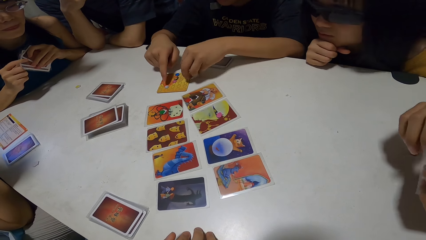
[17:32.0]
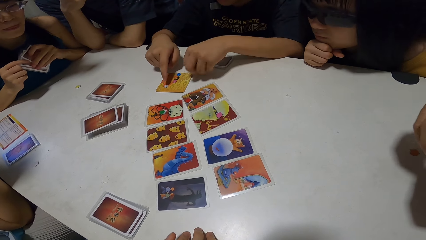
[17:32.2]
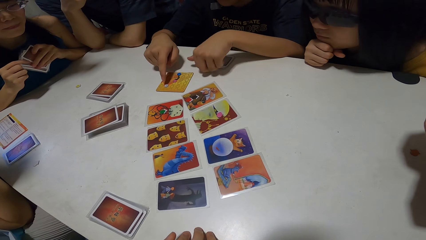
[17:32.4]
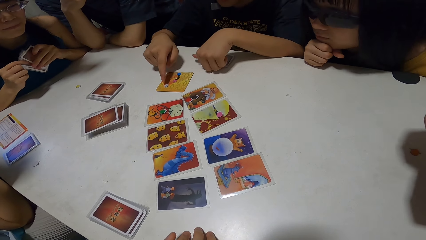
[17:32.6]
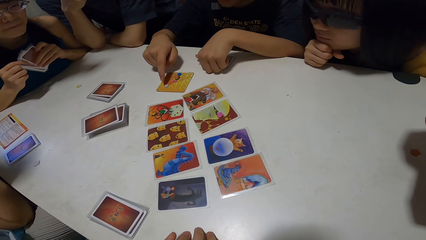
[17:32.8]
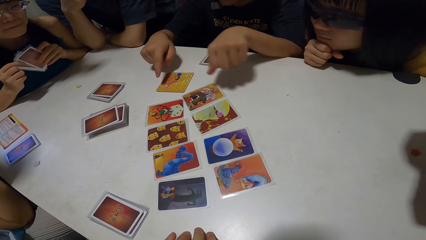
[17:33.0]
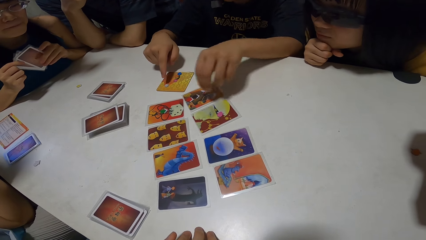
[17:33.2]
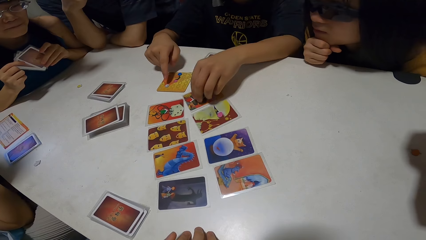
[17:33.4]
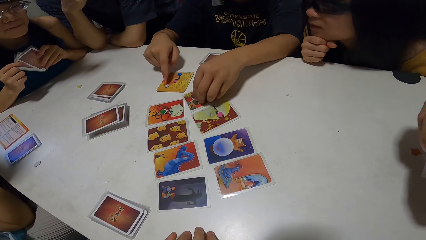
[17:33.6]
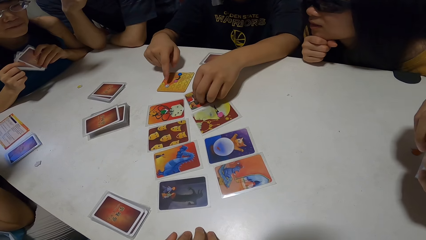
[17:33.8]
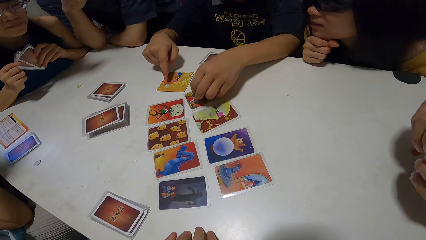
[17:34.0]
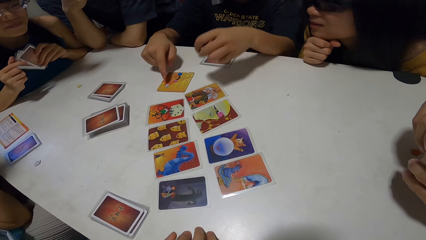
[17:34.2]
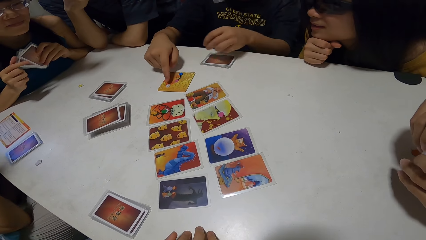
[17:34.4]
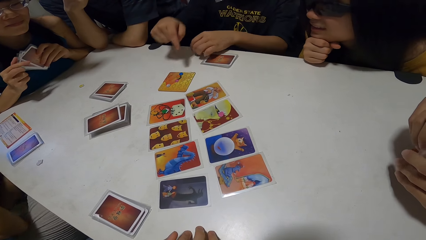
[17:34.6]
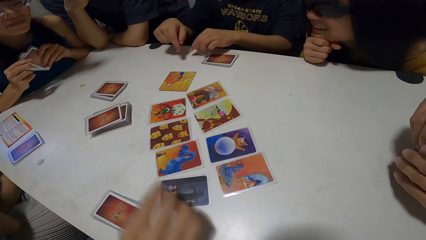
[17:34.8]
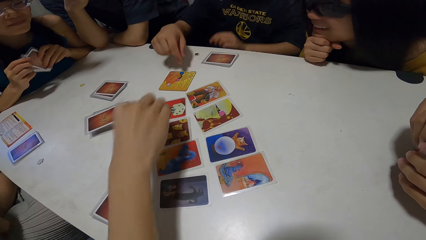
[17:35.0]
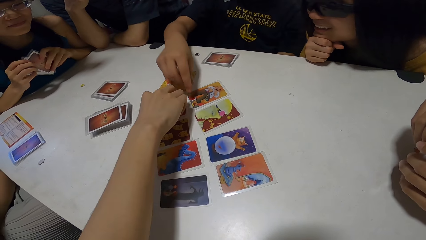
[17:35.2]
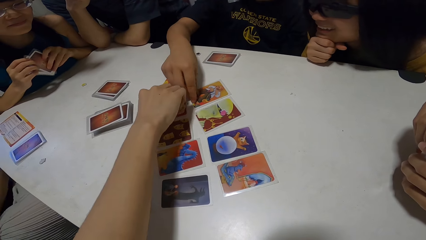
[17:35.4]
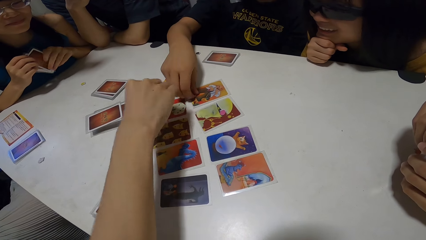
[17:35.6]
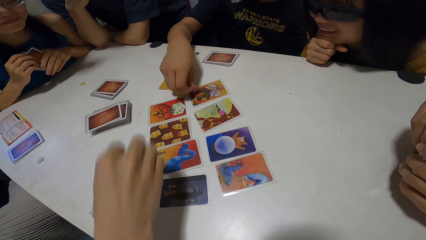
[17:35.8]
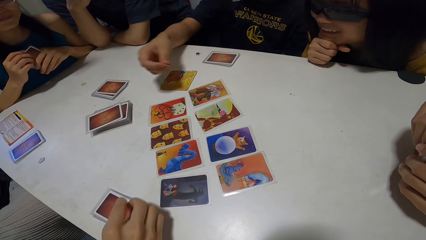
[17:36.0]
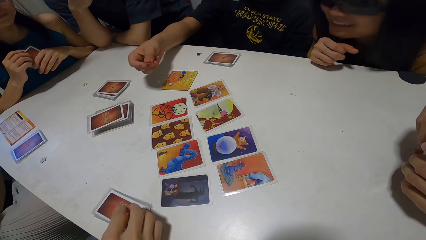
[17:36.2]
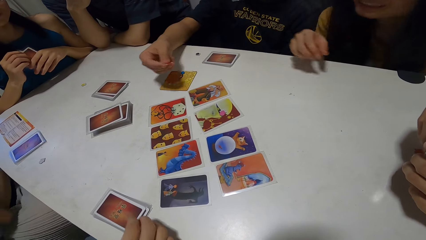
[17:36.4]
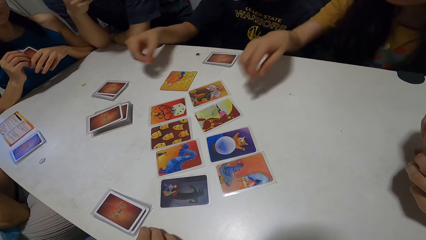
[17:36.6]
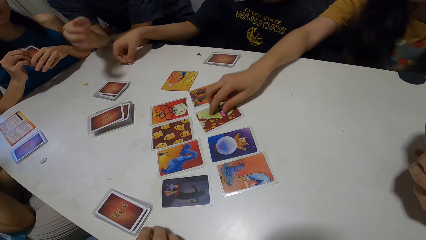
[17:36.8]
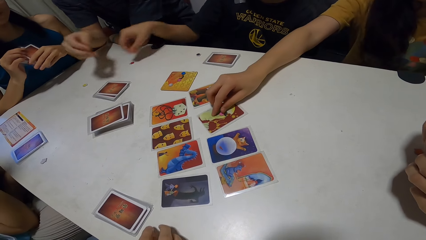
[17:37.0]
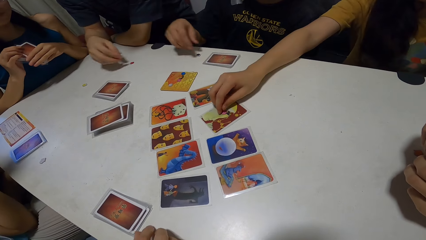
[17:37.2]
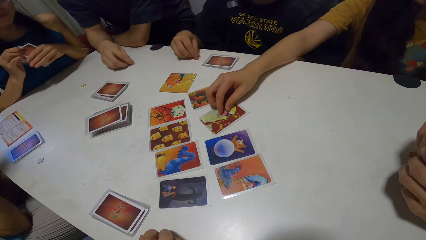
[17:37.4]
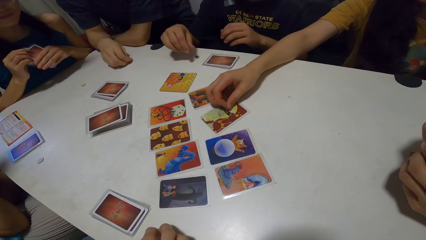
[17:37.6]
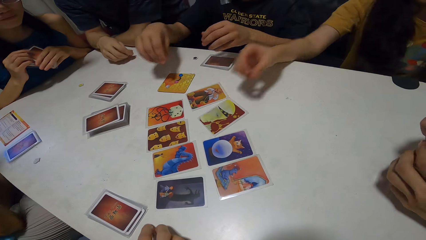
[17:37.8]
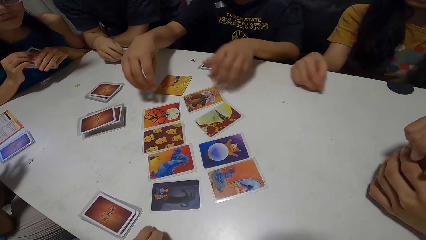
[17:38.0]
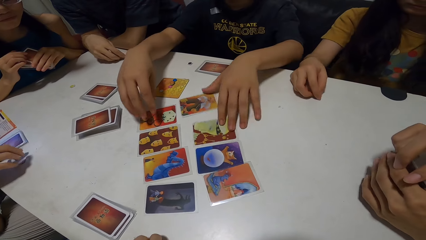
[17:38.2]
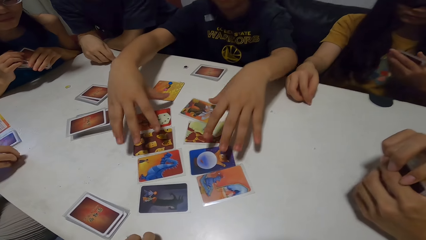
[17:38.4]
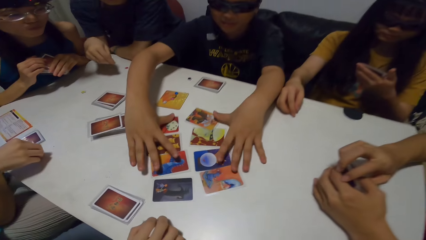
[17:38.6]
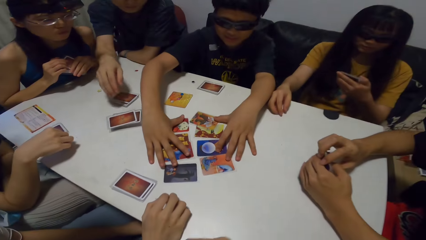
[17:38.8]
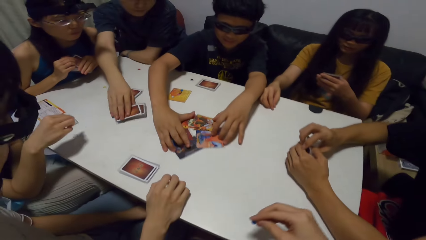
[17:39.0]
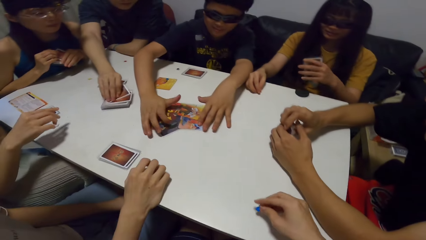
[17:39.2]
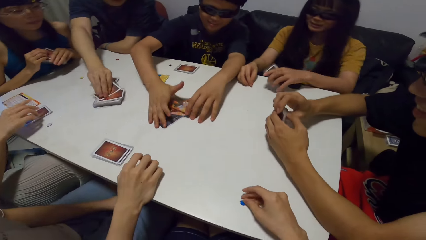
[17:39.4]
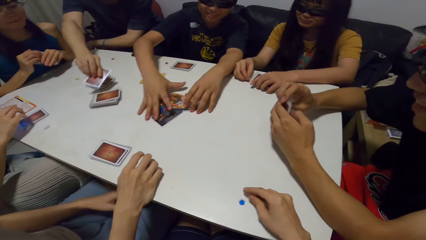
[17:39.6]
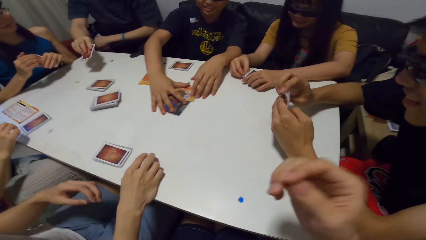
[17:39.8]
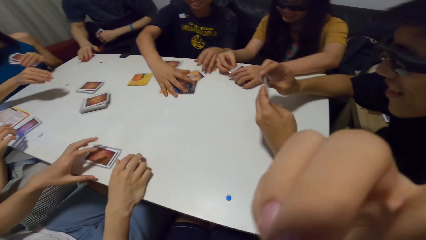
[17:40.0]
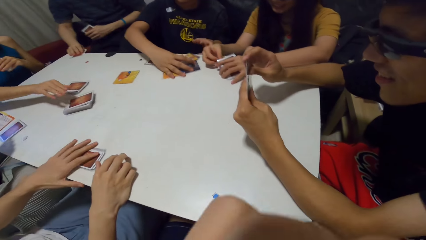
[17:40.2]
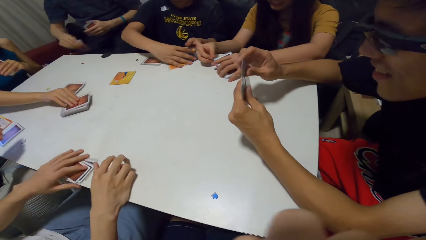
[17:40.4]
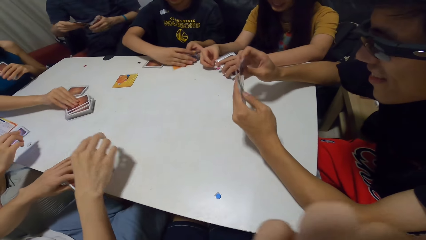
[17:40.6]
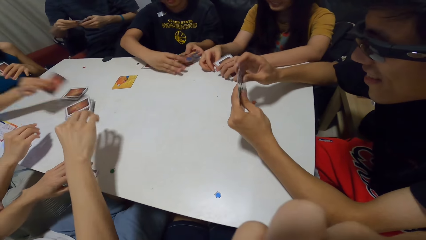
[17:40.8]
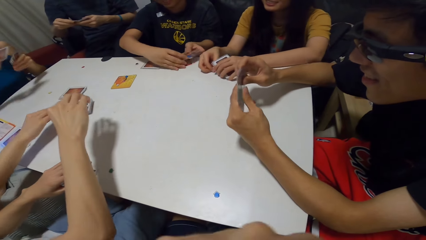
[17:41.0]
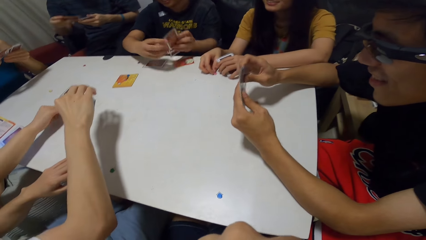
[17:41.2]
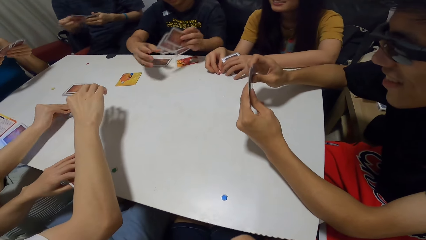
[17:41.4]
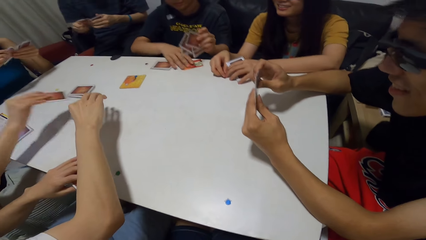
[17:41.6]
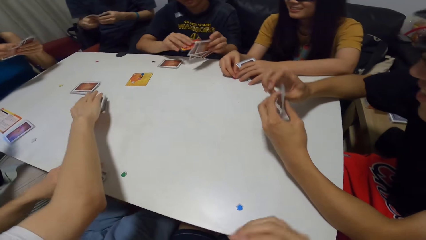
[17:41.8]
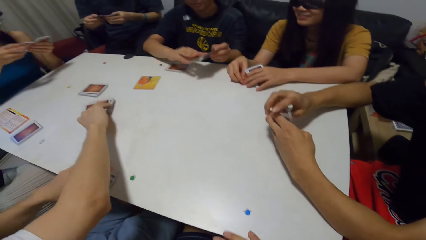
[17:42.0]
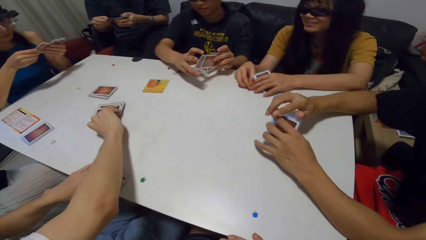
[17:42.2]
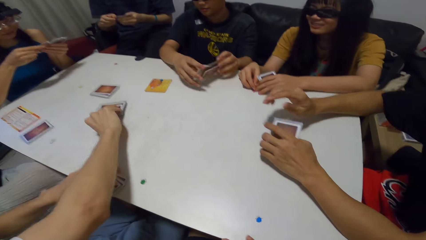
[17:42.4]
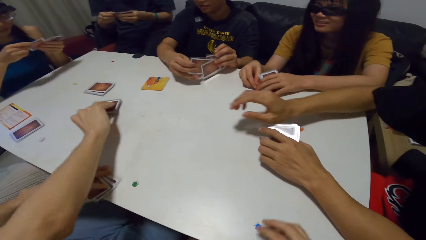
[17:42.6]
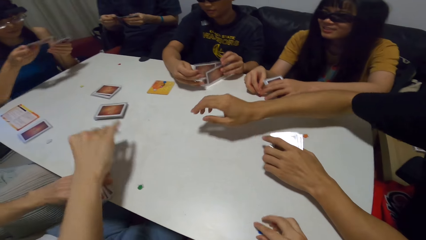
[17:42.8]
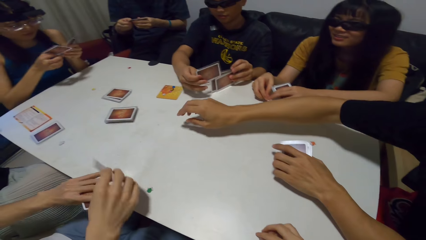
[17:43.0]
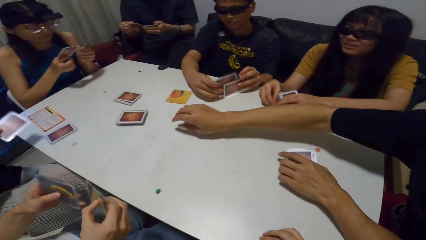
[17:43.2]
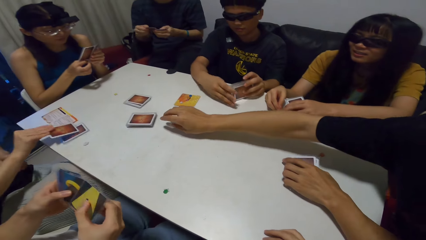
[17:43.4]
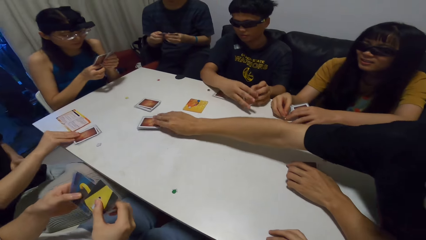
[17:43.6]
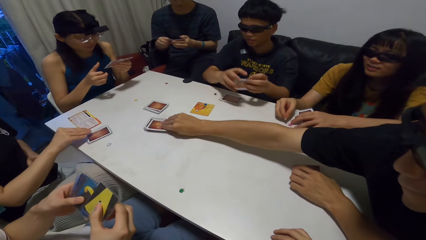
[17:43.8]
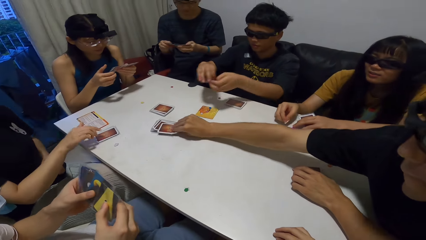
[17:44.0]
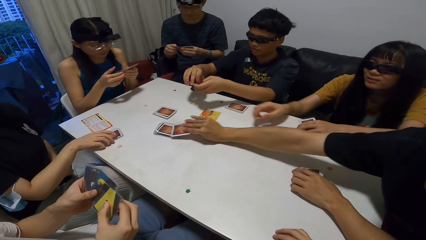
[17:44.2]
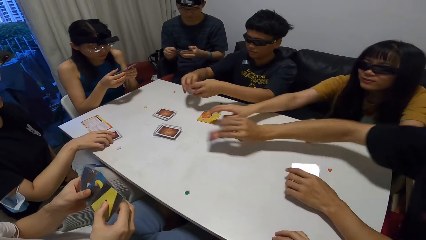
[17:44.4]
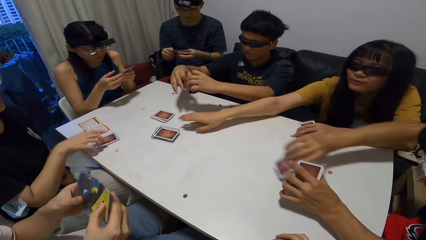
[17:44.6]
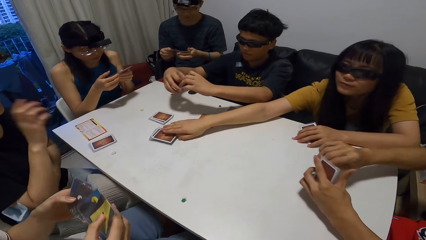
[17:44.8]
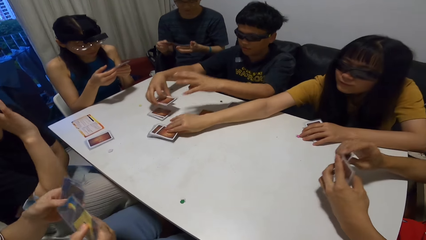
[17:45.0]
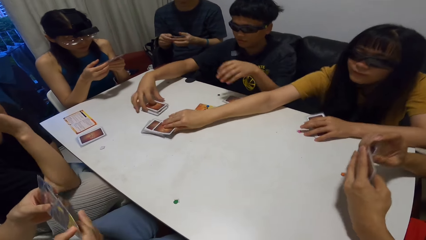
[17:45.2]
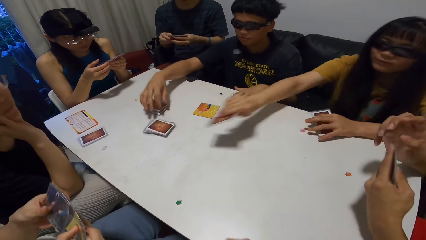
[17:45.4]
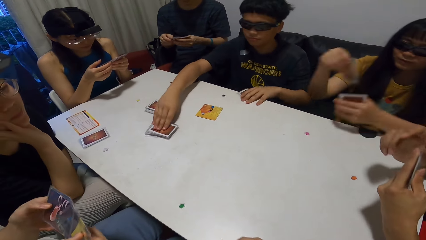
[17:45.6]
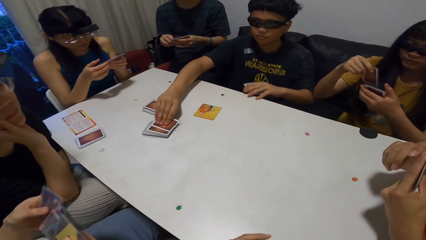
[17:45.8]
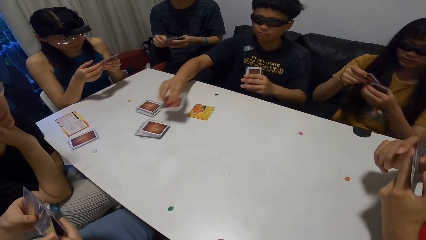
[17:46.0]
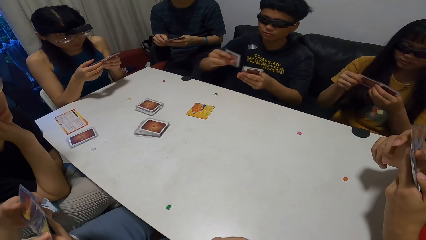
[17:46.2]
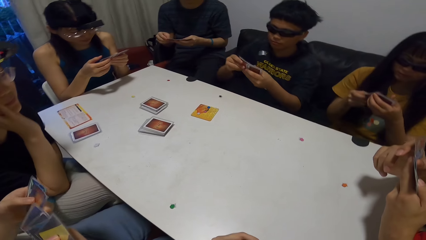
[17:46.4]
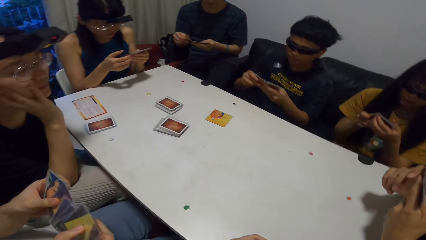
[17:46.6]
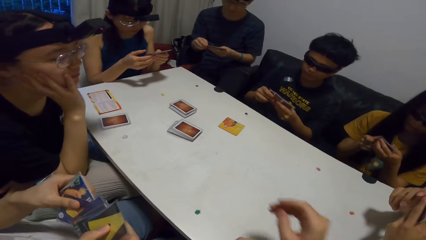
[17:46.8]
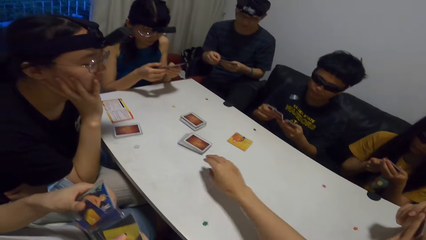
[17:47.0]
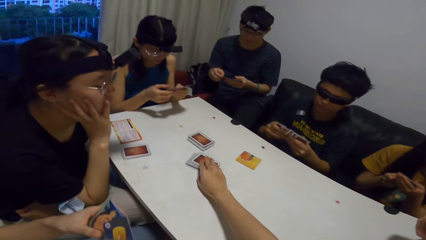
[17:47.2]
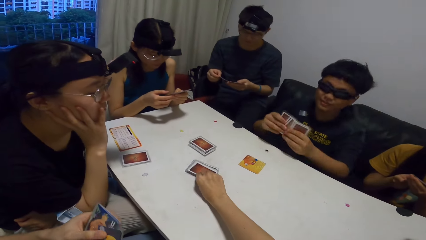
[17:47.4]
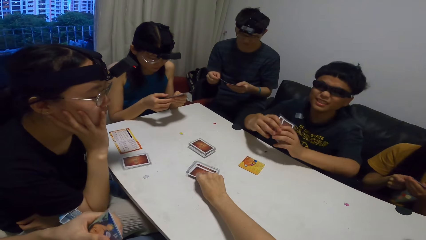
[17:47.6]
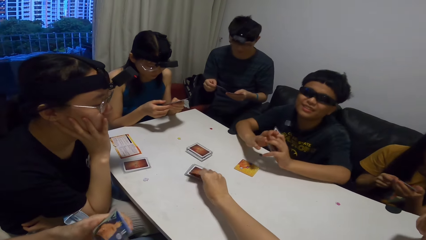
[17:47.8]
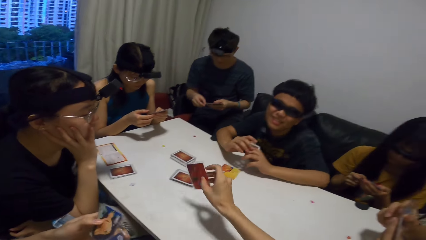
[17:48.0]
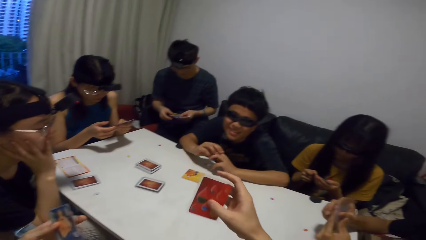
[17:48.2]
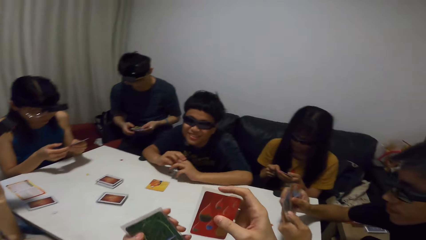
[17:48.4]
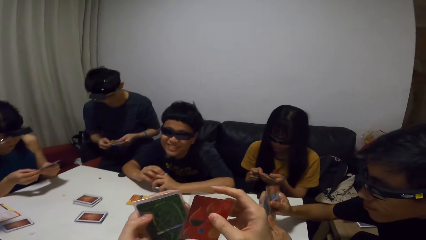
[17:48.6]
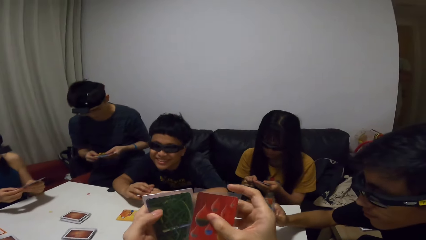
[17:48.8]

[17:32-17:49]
A man picks a button from a card on the table with his left hand. He drops the button in his left hand on the table. Another man picks a button from a card on the table with his right hand. The first man picks a button from a card on the table with his right hand. The second man drops the button in his right hand on the table. The first man drops the button in his right hand on the table. A woman picks a button from a card on the table with her right hand. Another man touches the button on the table with his right hand. The first man gathers some cards on the table with both hands. The third man picks a card from the deck on the table with his right hand. The first man shuffles cards. The second man picks some cards on the table with his left hand. Another woman picks a card from the deck on the table with her right hand. Another man shuffles through the cards in his hands. The first man picks the cards. Another woman picks a card from the deck on the table with her right hand. The second man picks a card from the deck on the table with his right hand. The third man shuffles through the cards in his hands. The first man arranges the cards in his hands. The second man shuffles through the cards in his hands. The third woman drops the card on some cards on the table with her right hand. The fourth man picks a card from the deck on the table with his right hand. A person picks up a card. The first woman picks a card from the deck on the table with her right hand. The first man drops the cards on some cards on the table with his right hand. He picks a card from the deck on the table with his right hand. The first woman holds the card with both hands. The camera wearer picks a card from the deck on the table with his right hand.
